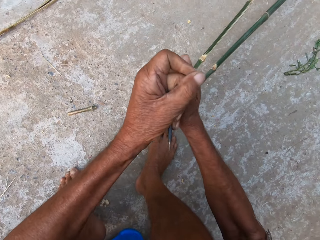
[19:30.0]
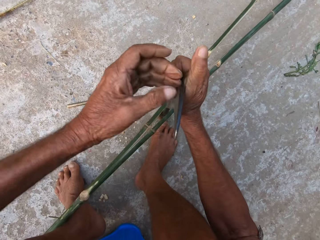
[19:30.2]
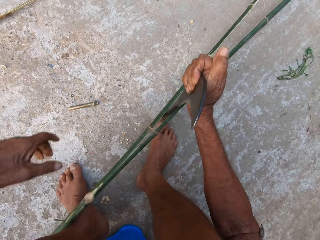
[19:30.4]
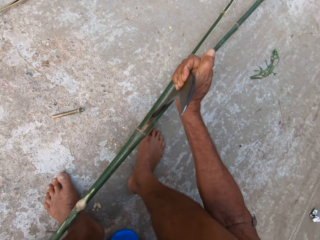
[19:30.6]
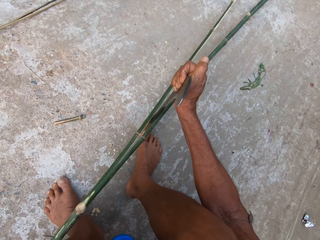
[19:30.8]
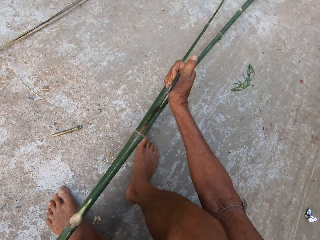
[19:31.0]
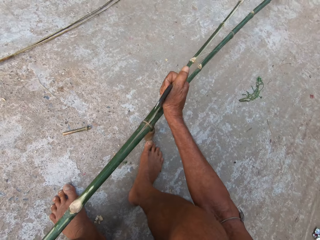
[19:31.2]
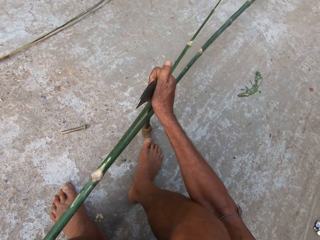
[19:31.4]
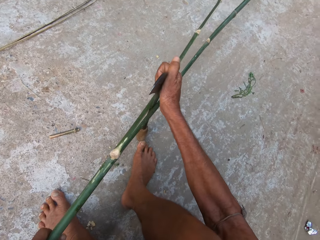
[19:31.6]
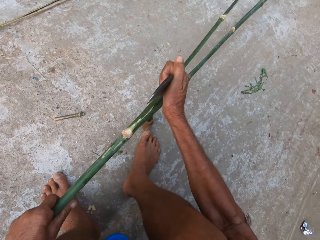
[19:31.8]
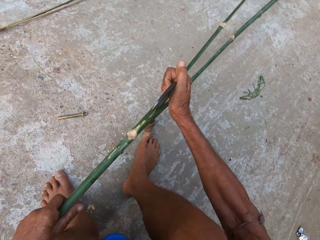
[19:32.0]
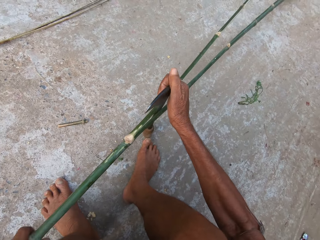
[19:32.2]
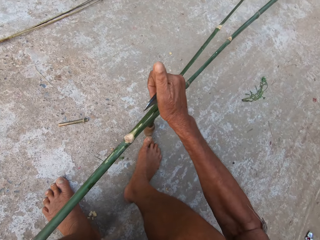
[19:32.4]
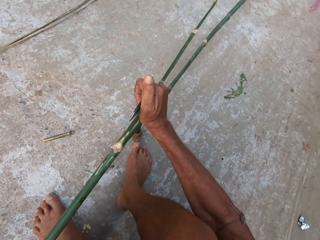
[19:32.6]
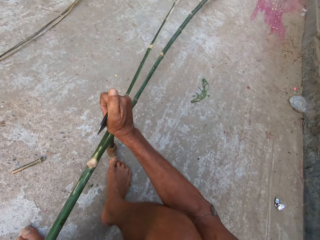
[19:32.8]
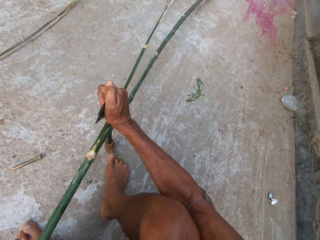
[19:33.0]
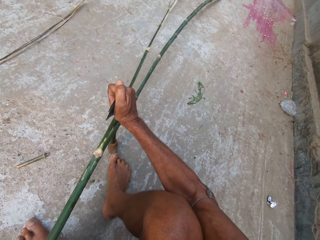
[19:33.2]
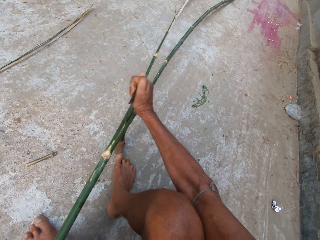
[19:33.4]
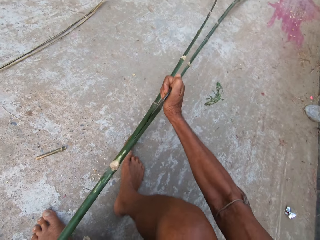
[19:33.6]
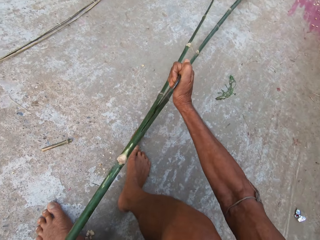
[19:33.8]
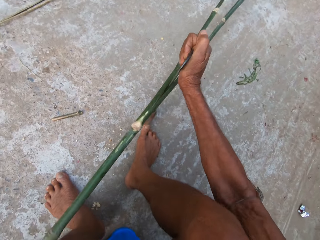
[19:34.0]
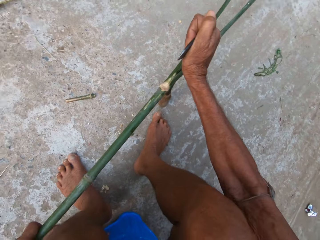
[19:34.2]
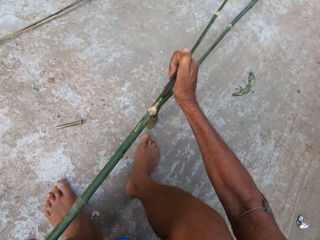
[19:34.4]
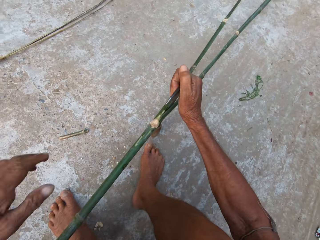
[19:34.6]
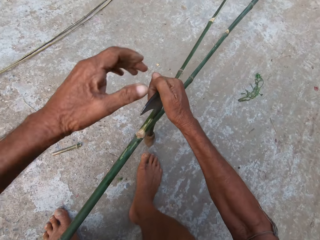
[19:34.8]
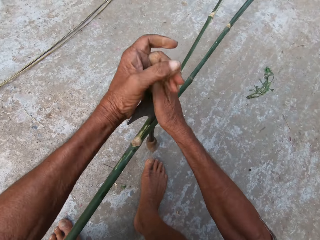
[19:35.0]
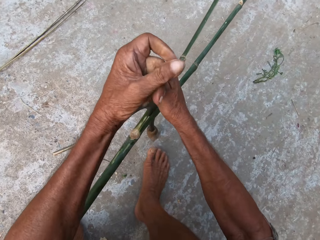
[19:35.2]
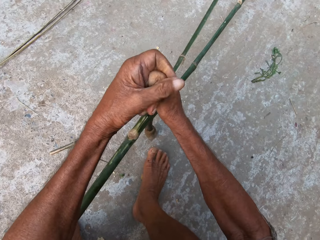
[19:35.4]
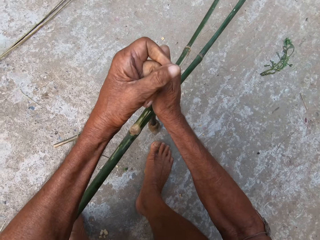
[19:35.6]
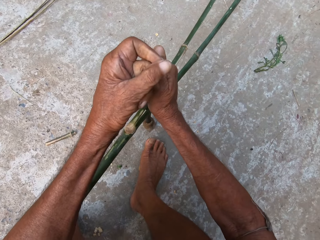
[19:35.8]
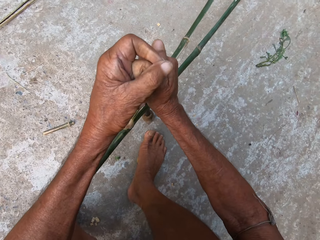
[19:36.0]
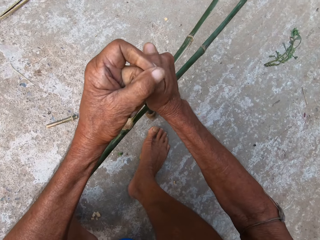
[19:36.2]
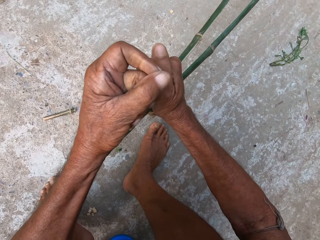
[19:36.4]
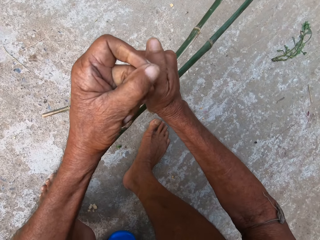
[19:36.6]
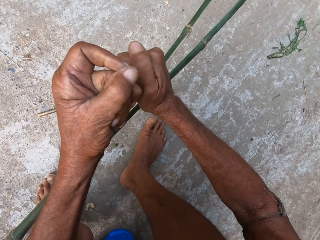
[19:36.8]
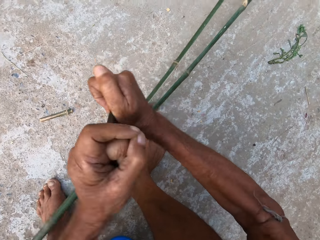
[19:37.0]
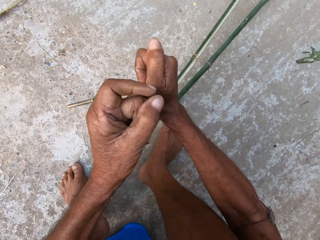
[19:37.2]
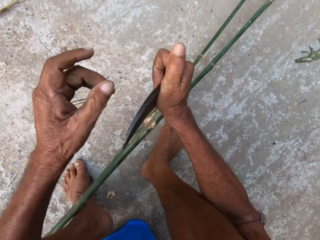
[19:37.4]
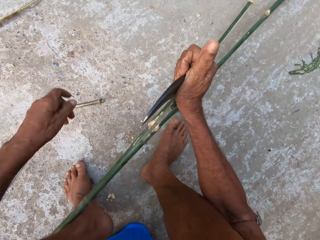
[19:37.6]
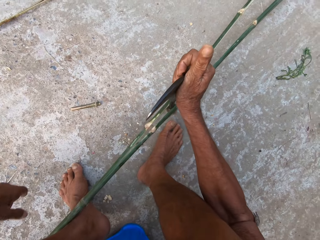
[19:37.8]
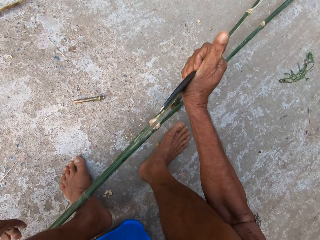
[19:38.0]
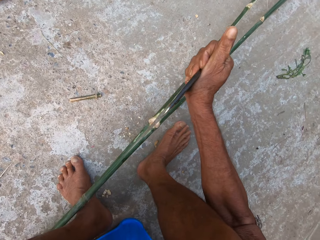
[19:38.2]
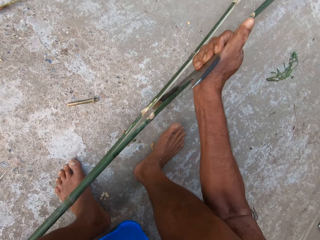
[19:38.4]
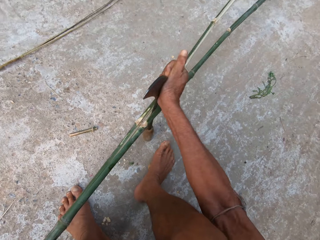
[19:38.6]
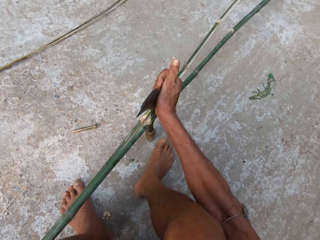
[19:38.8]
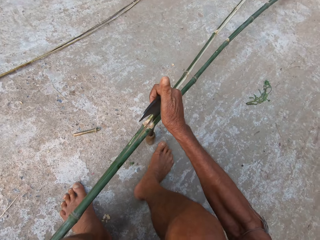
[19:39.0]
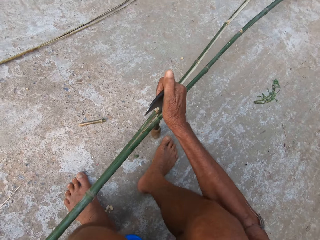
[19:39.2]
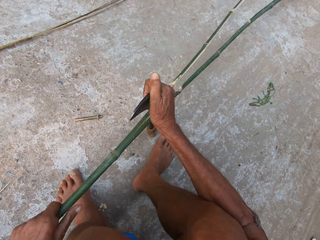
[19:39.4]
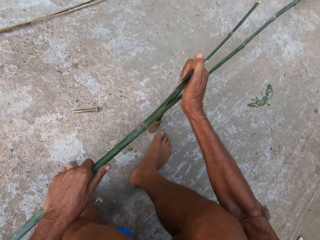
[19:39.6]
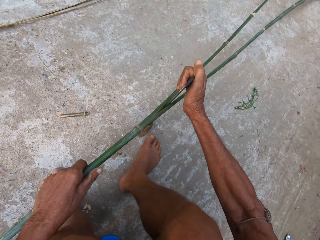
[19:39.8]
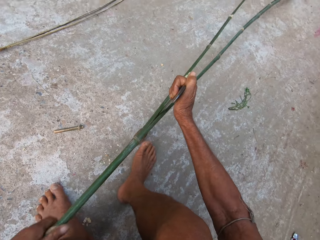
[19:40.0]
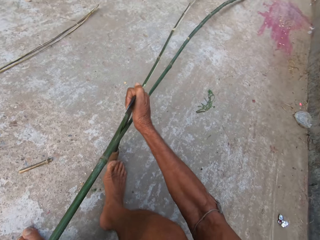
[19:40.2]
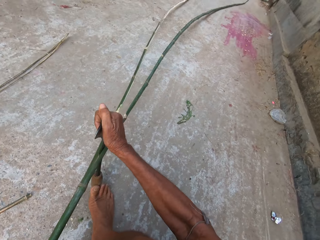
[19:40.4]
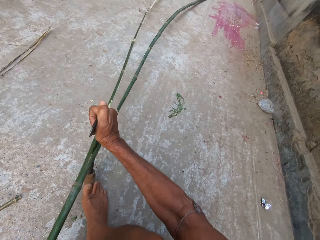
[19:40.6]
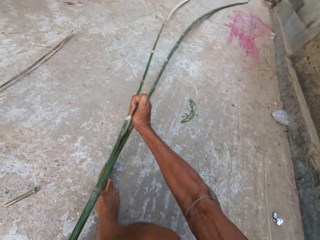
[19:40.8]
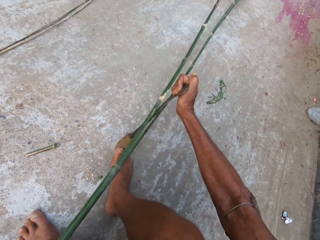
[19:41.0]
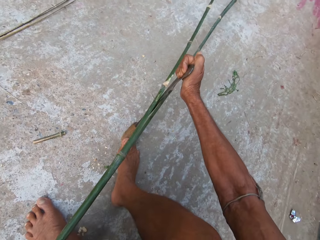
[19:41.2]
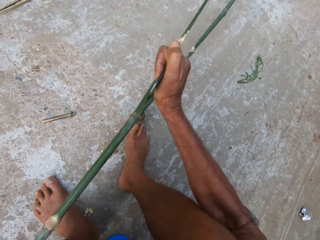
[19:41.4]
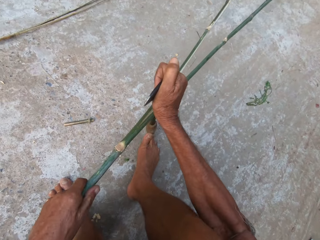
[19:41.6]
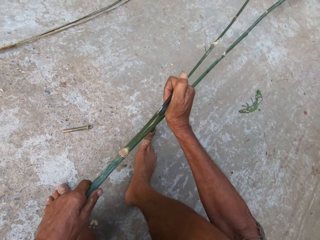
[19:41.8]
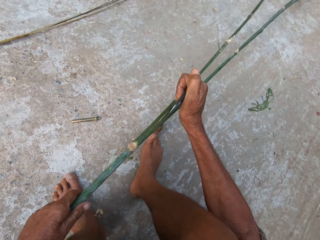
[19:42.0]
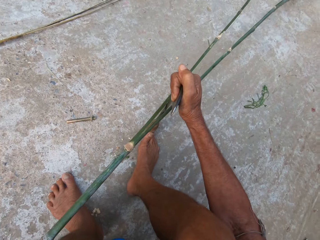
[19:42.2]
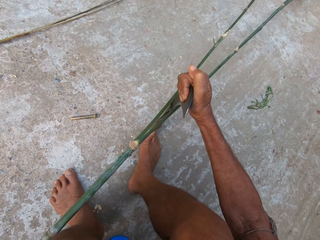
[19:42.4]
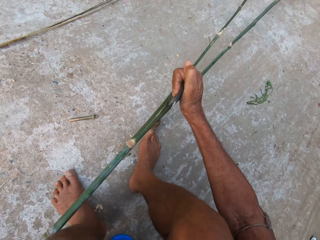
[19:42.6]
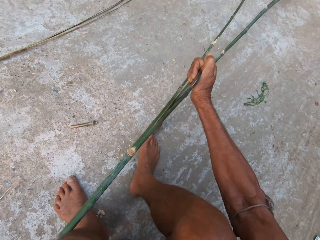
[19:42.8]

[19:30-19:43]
The camera wearer pushes the bamboo stick with his left hand across the knife in his right hand. He adjusts the knife in between the bamboo stick with both hands. He pushes the bamboo stick with his left hand across the knife in his right hand.

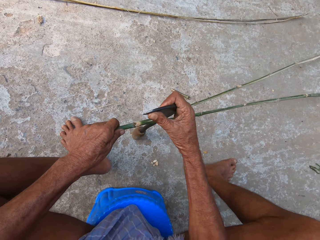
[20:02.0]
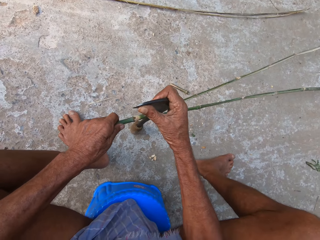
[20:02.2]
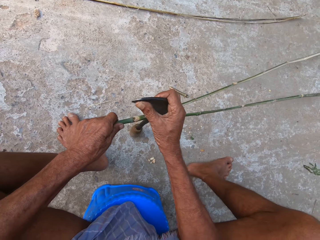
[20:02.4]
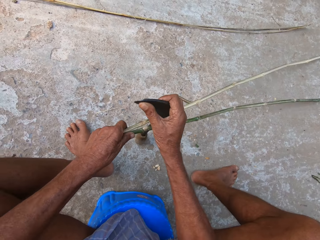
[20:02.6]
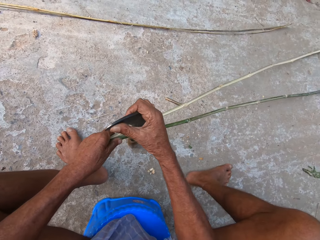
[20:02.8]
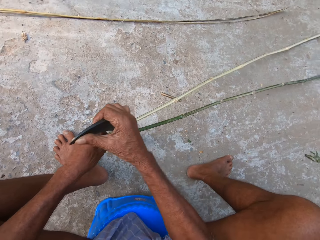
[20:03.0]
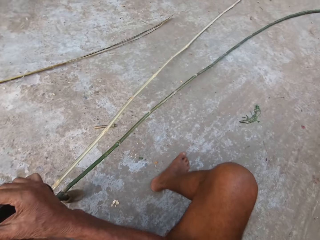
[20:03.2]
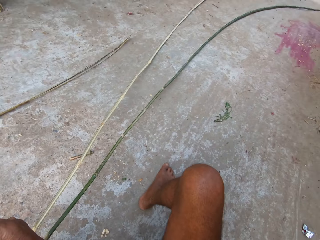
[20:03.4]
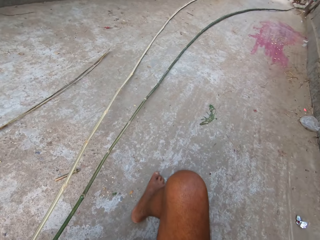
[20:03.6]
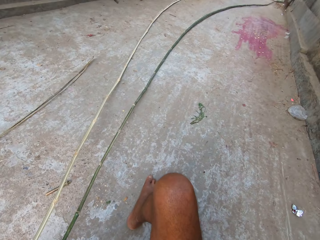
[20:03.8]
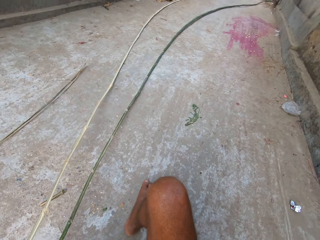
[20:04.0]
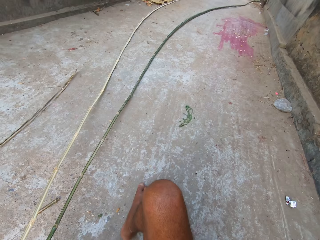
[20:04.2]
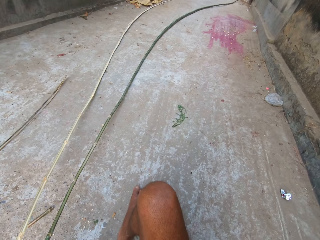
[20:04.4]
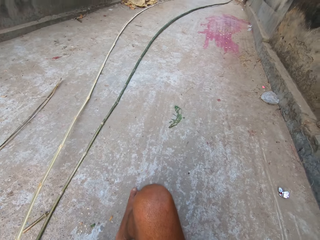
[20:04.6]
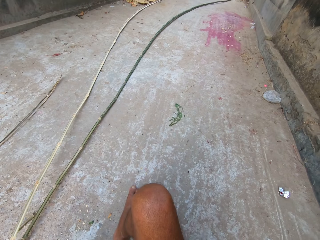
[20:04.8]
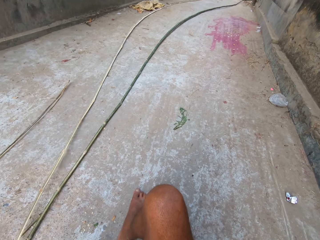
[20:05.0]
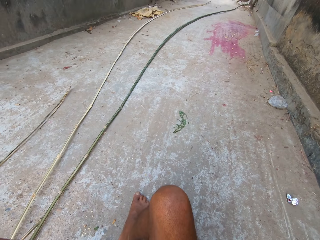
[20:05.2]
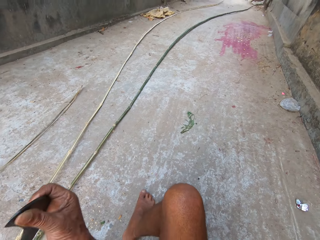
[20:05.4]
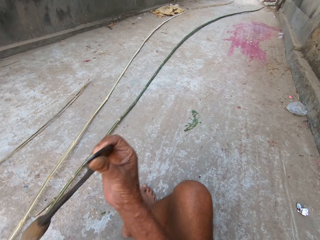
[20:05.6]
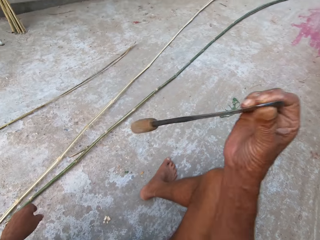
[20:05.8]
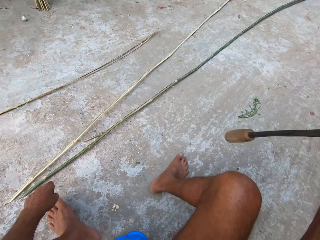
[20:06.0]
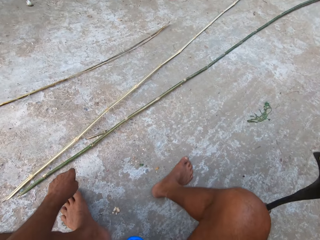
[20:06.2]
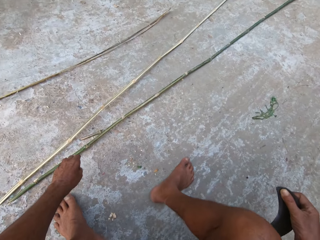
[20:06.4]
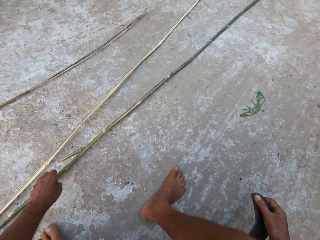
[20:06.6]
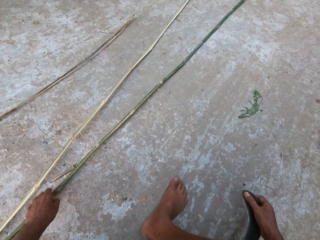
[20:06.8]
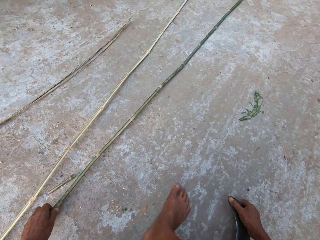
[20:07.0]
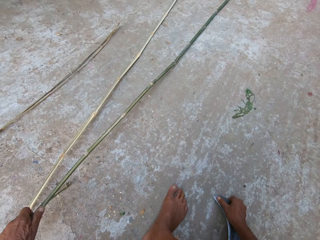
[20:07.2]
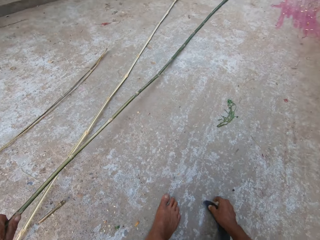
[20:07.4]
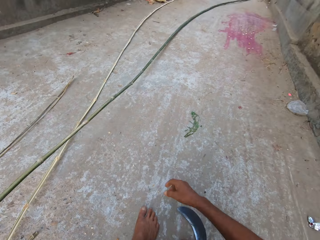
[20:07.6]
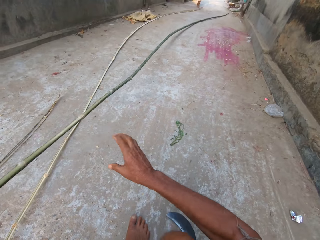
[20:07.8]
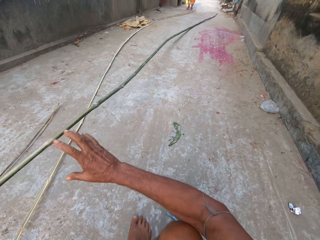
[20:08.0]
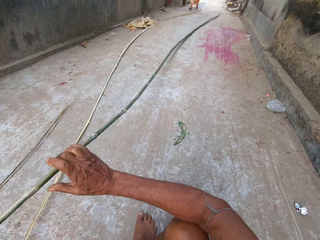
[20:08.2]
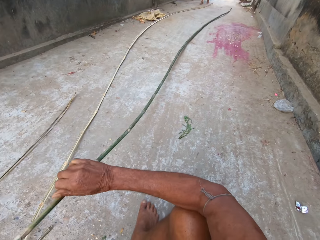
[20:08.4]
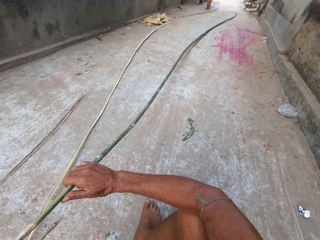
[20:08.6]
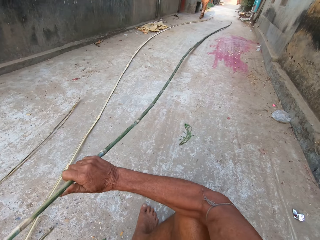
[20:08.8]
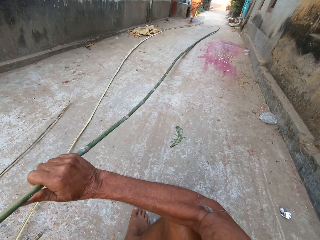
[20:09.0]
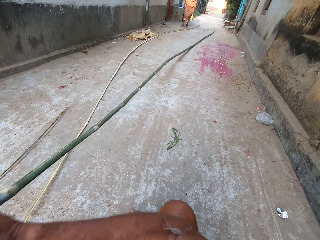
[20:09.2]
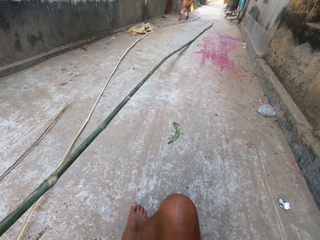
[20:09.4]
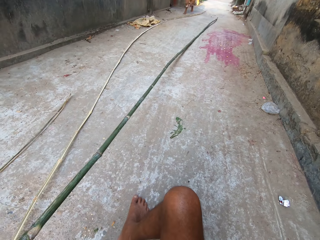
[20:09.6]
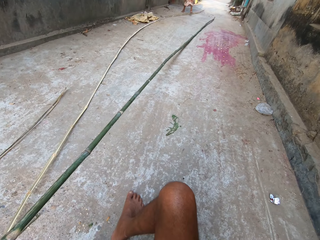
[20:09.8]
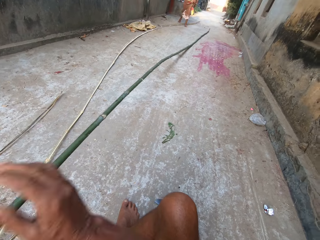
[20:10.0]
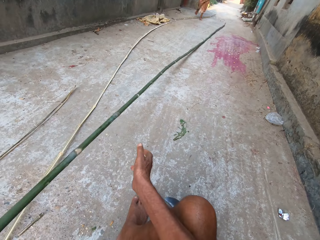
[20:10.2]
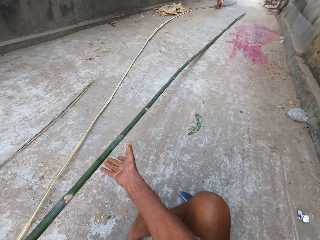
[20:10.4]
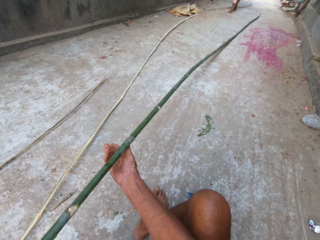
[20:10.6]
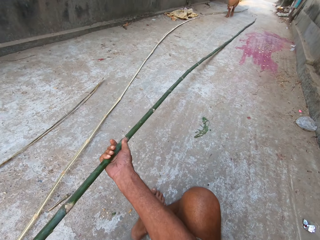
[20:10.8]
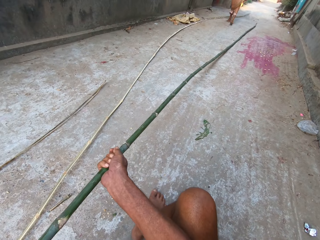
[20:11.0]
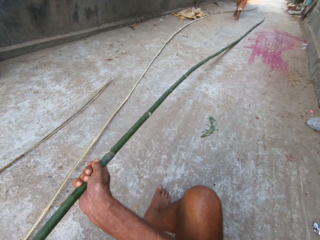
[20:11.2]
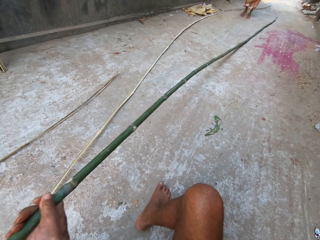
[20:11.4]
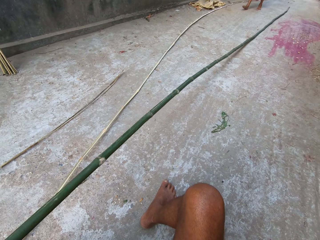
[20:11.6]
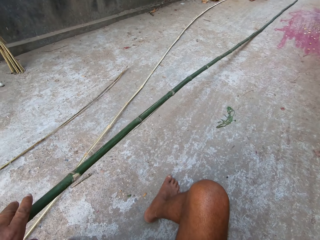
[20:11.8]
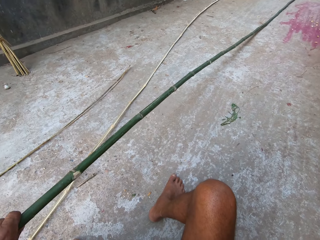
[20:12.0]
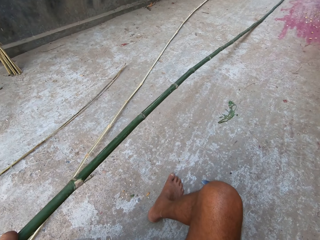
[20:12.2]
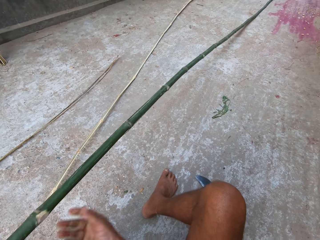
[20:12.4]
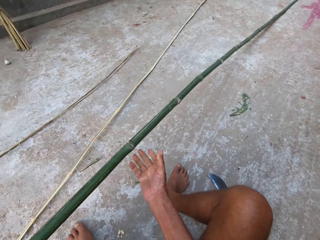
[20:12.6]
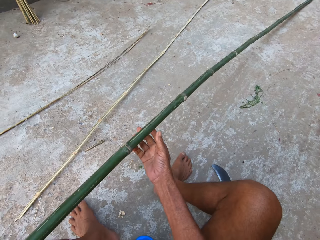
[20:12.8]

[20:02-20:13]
The camera wearer drops the bamboo stick in his left hand on the ground. He puts the knife in his right hand on the ground. He picks up a bamboo stick on the ground with his left hand. He adjusts the bamboo stick in his left hand with both hands. He pulls the bamboo stick with both hands.
